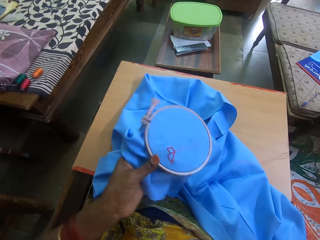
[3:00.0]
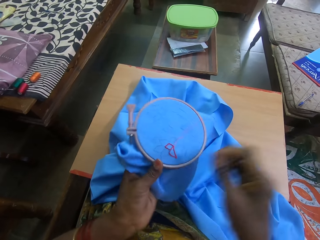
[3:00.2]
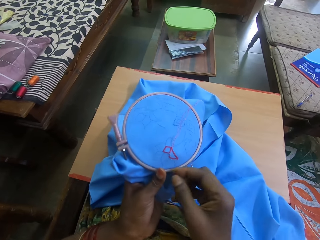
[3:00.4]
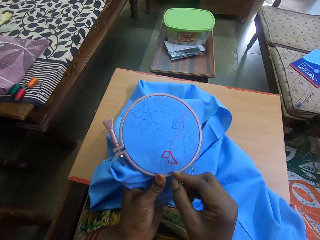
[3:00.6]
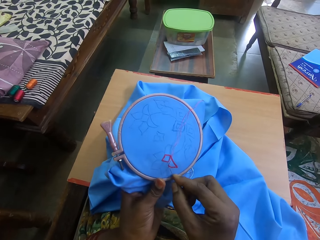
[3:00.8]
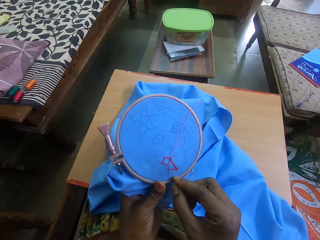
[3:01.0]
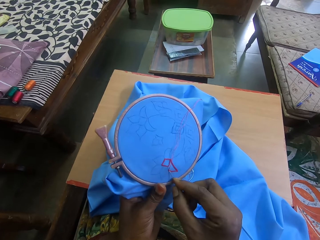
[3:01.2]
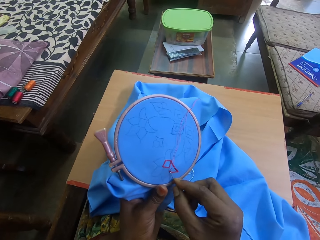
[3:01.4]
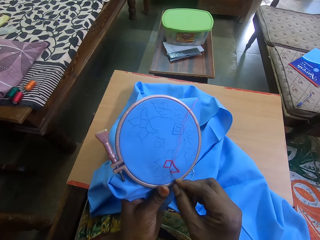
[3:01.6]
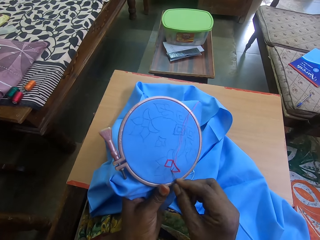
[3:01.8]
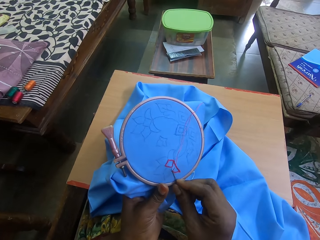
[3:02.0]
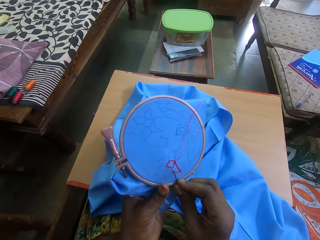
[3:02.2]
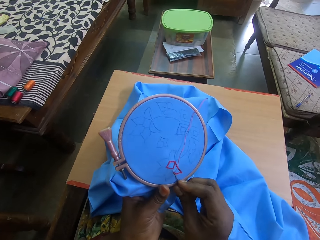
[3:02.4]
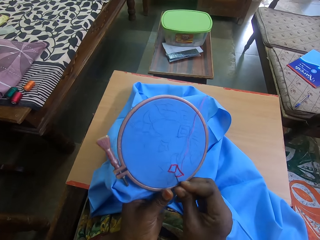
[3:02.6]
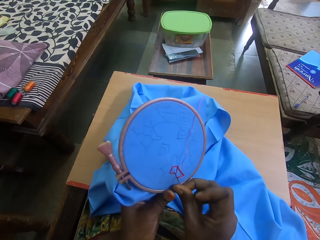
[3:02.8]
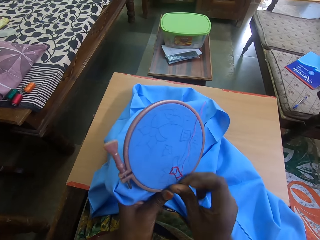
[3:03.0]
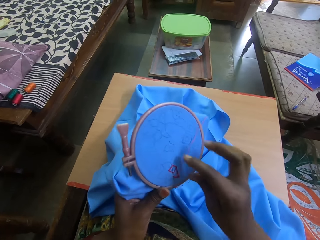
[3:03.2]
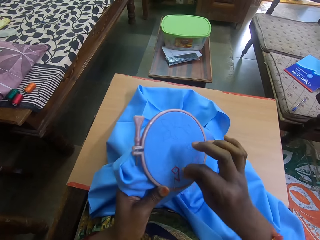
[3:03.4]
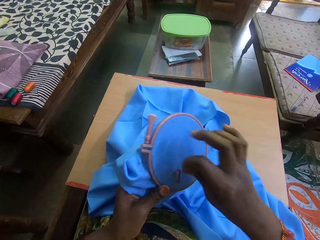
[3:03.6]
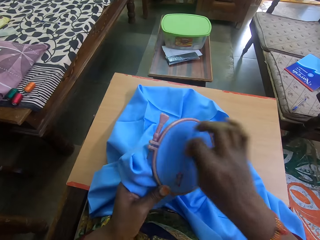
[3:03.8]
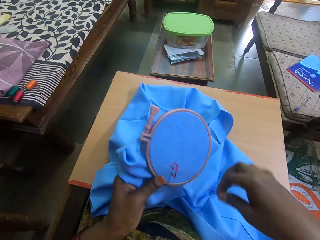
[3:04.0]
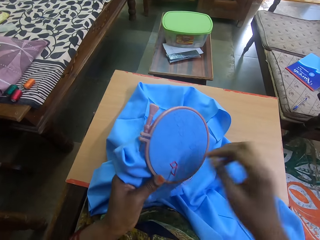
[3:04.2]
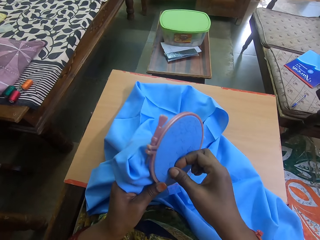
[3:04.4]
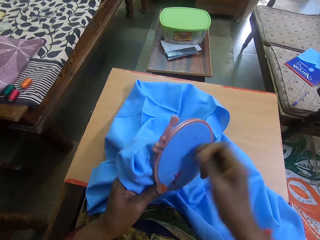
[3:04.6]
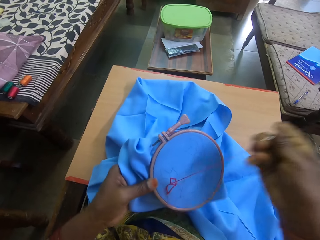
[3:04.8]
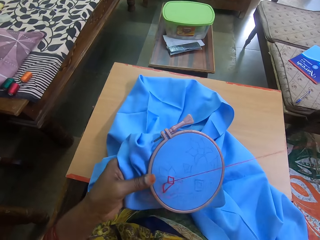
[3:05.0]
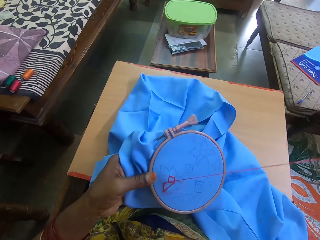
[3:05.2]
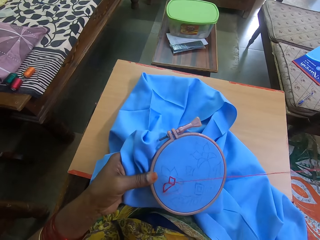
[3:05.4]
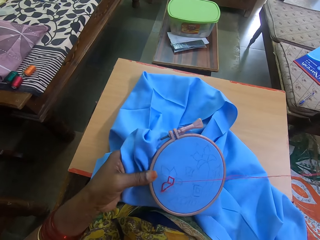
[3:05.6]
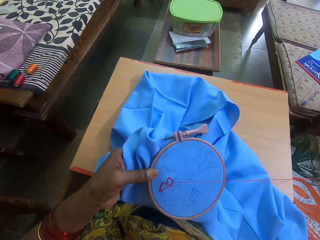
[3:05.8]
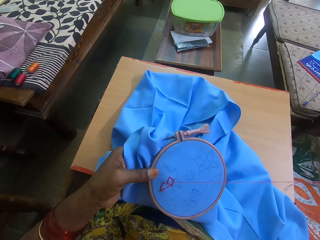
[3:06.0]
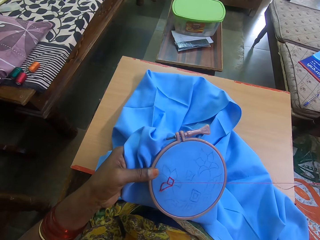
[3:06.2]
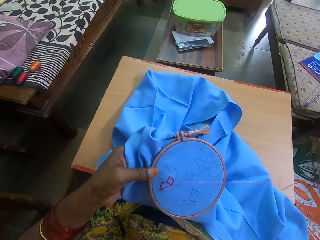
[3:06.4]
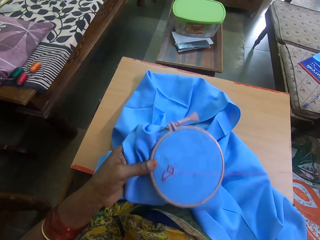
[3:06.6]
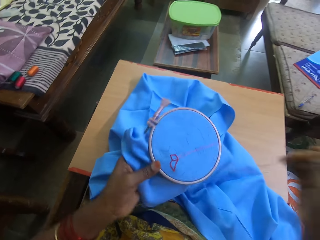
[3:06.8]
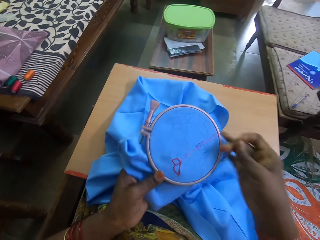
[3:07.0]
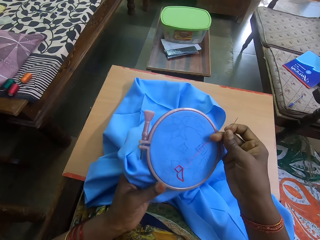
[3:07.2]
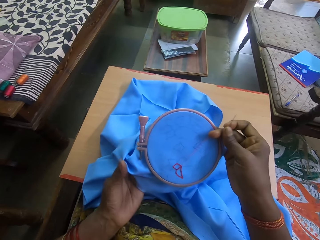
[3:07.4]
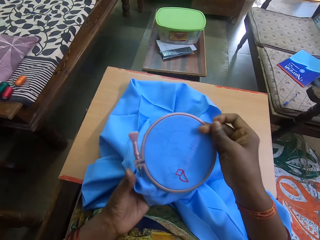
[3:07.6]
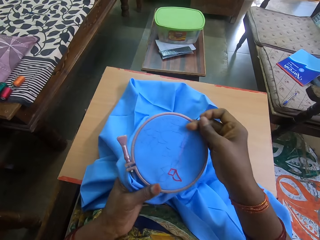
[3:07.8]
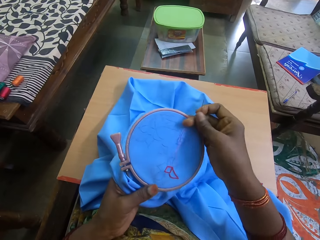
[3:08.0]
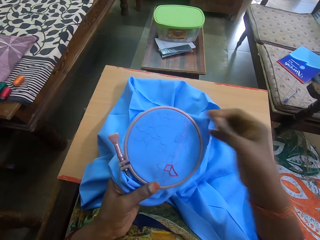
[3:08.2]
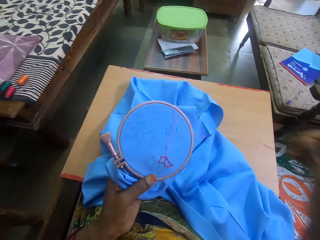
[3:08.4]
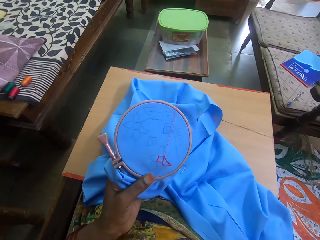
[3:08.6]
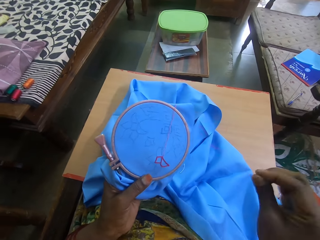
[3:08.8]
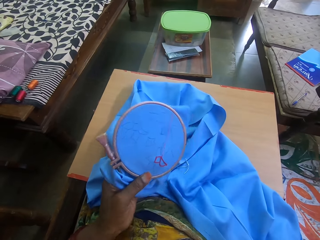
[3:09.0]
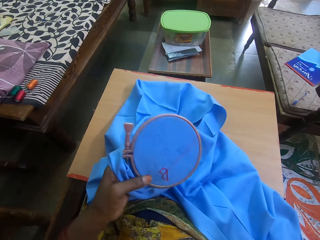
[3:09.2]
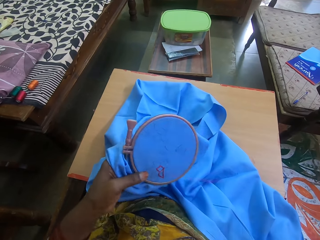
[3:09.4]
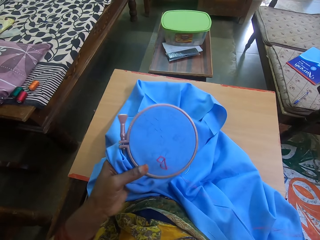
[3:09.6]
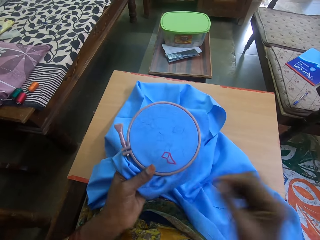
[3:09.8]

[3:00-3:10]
The camera wearer rotates the embroidery. They insert the needle on the piece of cloth. They move the thread across the needle. They pull out the needle. They tilt the embroidery.

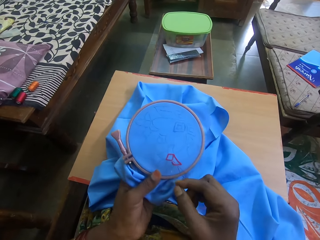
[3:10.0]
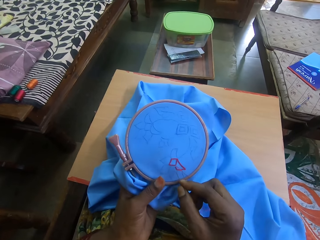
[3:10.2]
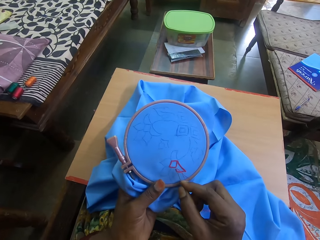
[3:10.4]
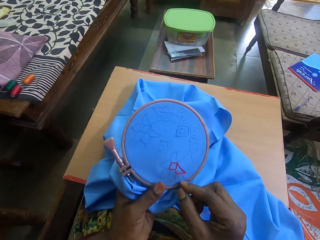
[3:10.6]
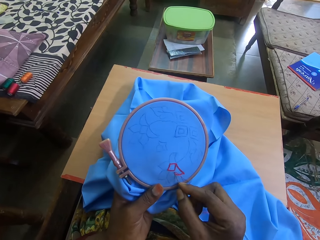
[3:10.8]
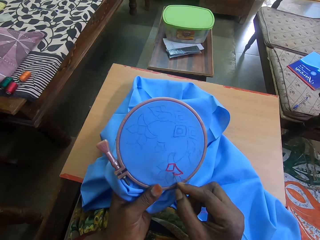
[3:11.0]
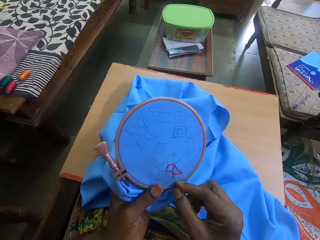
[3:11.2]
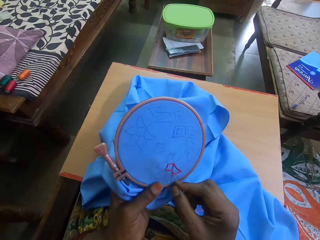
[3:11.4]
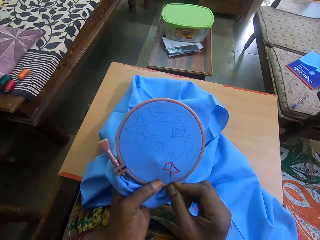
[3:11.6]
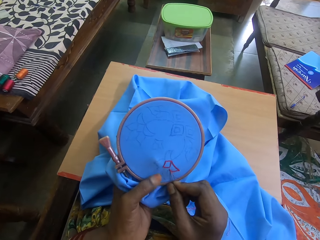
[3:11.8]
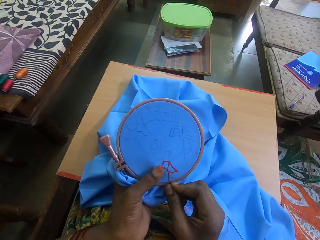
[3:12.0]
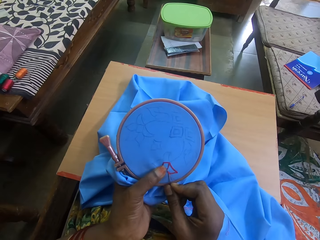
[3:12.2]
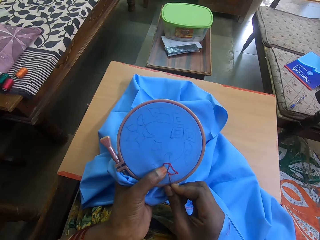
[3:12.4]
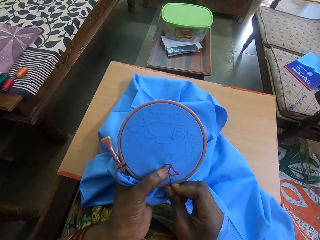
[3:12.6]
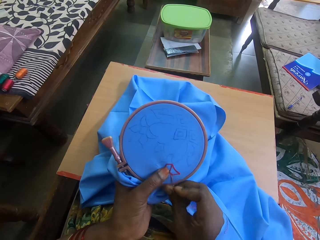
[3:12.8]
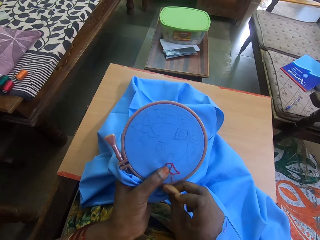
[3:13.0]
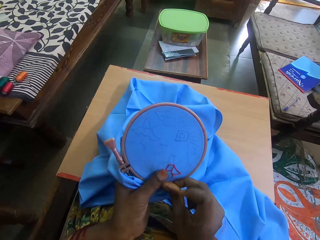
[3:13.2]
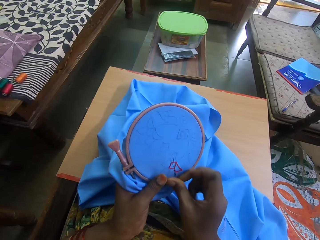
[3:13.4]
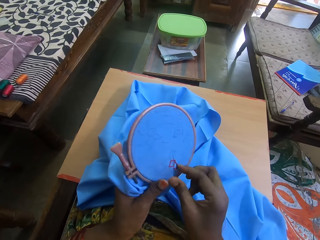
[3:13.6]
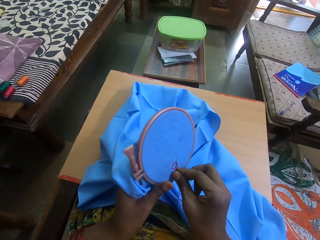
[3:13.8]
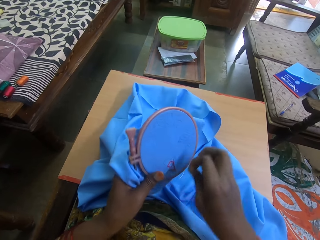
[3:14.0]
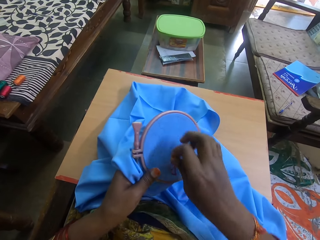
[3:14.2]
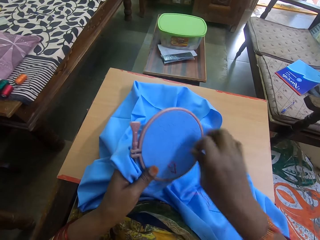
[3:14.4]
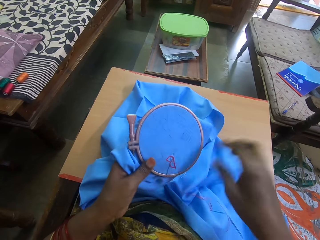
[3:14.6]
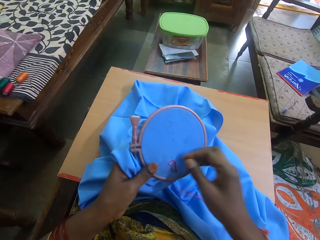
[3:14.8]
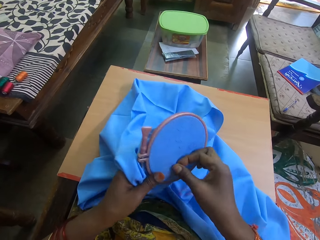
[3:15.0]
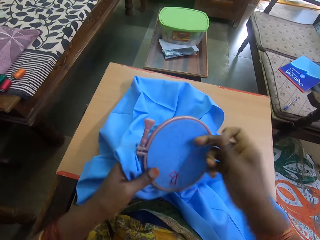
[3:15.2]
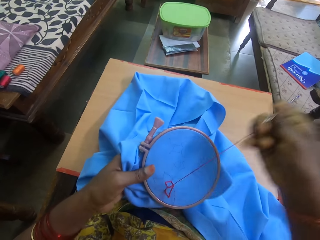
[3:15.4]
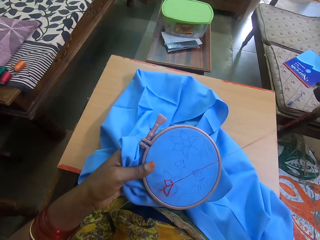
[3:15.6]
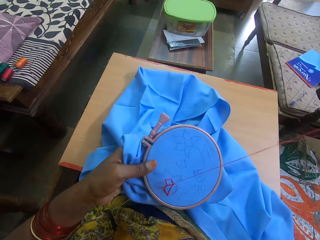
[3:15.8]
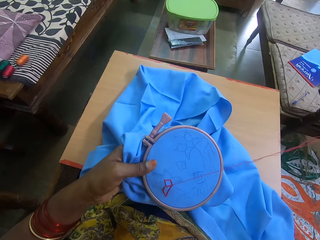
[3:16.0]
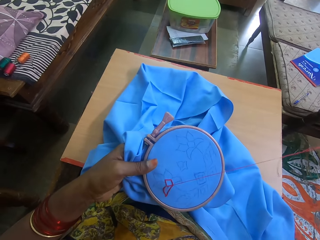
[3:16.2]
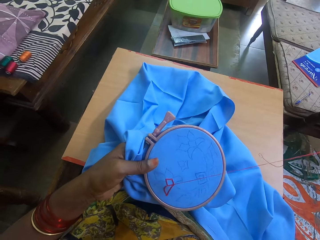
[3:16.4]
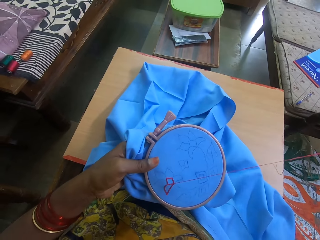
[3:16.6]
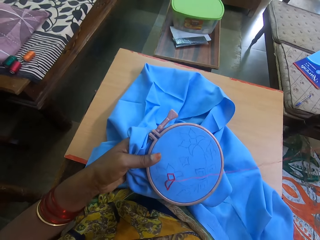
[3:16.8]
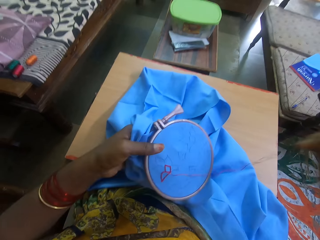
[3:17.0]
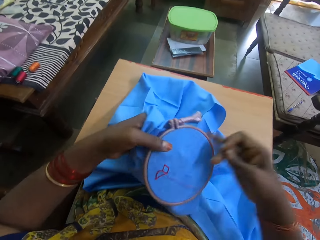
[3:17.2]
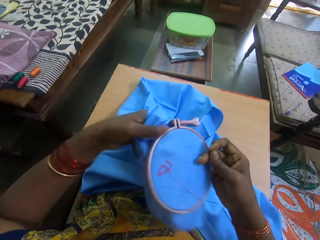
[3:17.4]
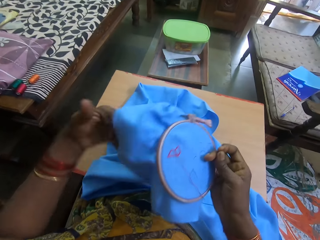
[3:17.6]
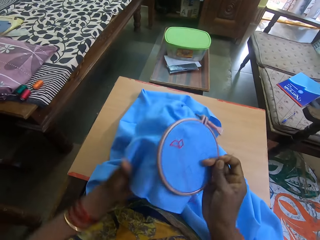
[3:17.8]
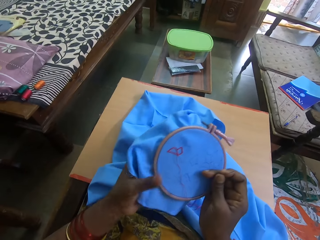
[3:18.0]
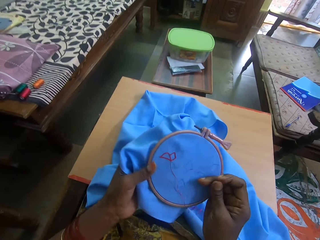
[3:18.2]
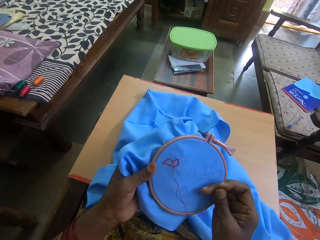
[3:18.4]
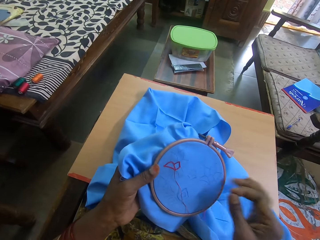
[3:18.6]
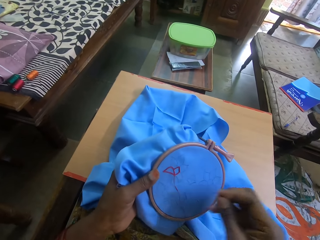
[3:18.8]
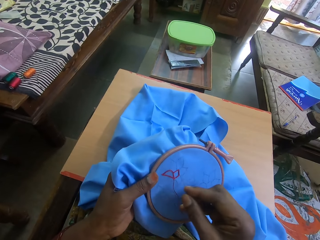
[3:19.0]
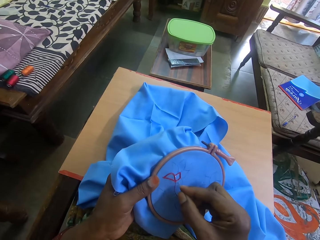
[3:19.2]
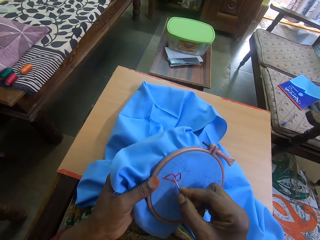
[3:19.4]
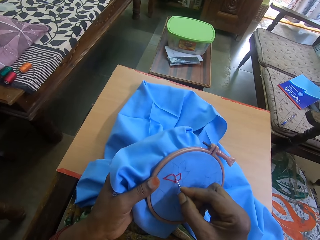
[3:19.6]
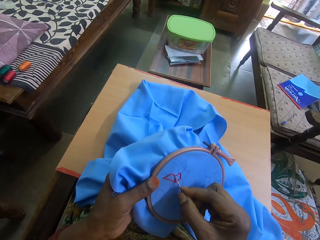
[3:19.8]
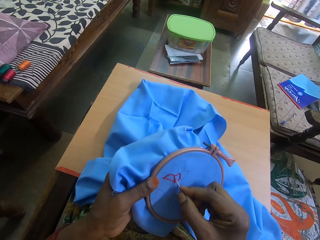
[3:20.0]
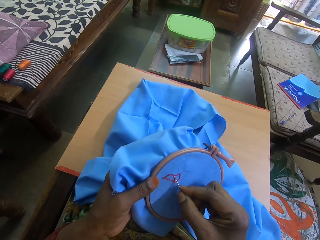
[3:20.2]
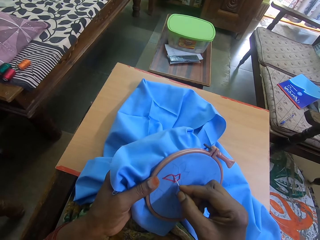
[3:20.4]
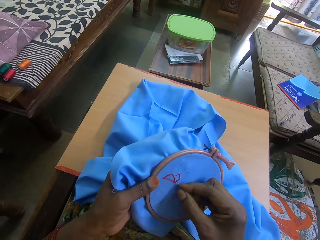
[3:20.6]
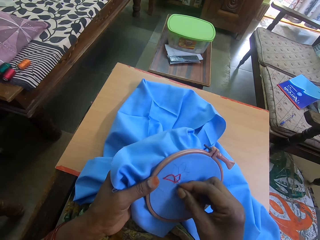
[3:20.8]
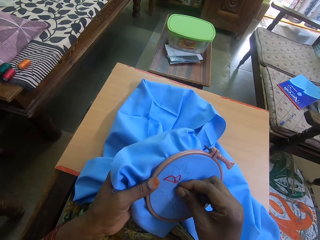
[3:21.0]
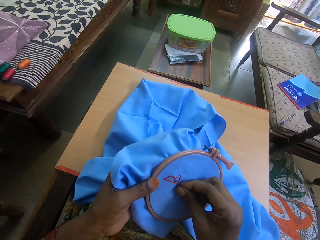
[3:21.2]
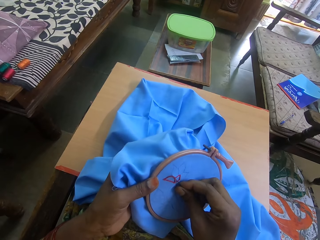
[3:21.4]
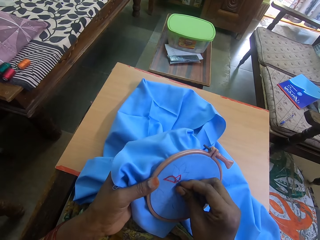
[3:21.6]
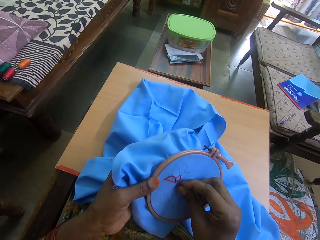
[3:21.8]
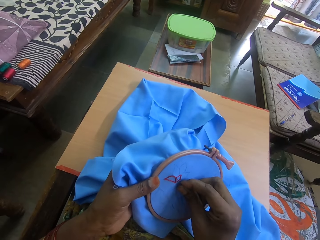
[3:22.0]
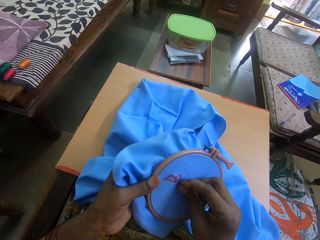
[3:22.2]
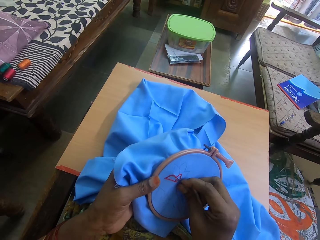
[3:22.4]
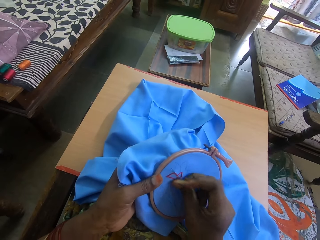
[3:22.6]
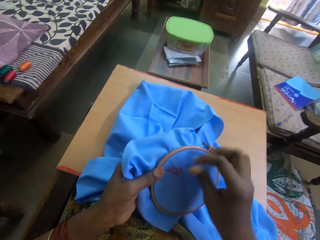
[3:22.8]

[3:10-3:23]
The camera wearer inserts the needle on the piece of cloth. They hold the needle on the embroidery. They move the thread across the needle. They pull out the needle. They rotate the embroidery. They insert the needle on the piece of cloth.
